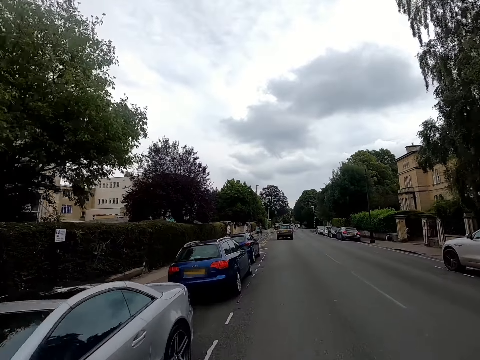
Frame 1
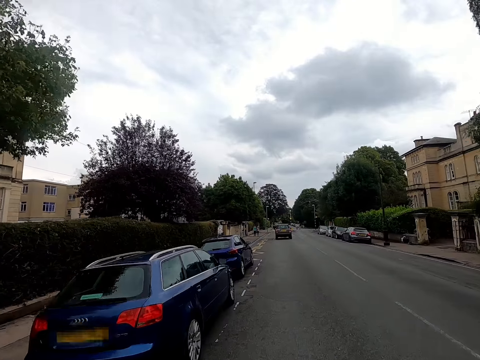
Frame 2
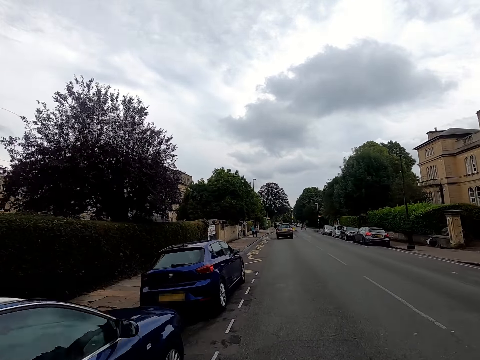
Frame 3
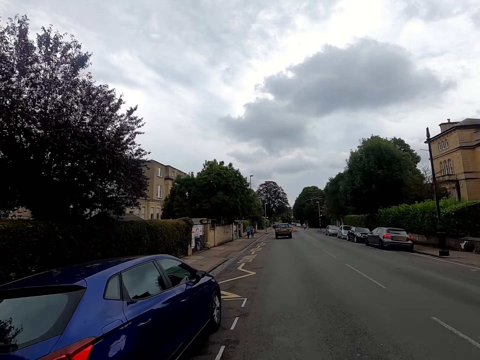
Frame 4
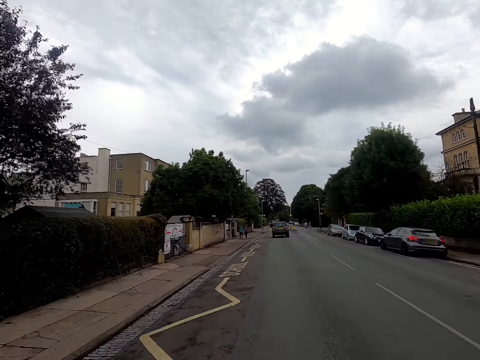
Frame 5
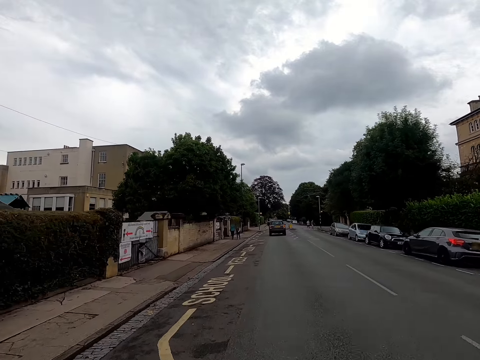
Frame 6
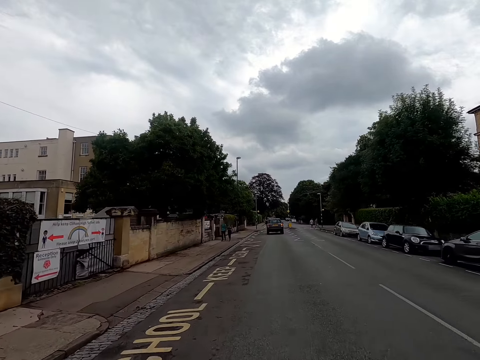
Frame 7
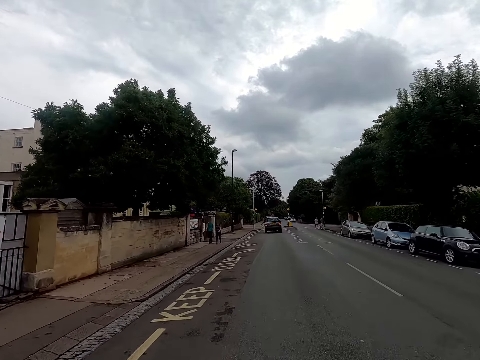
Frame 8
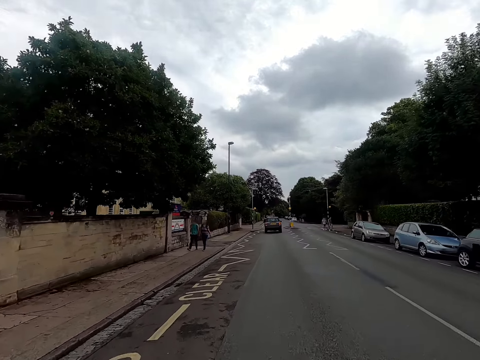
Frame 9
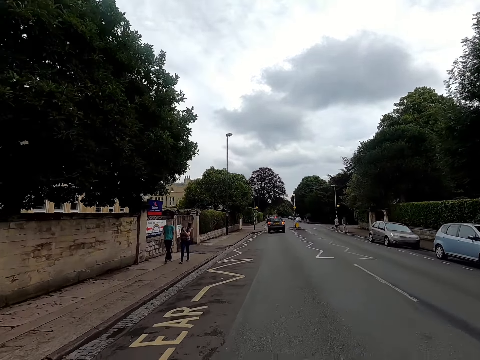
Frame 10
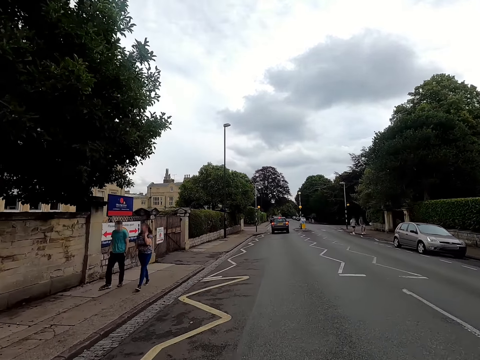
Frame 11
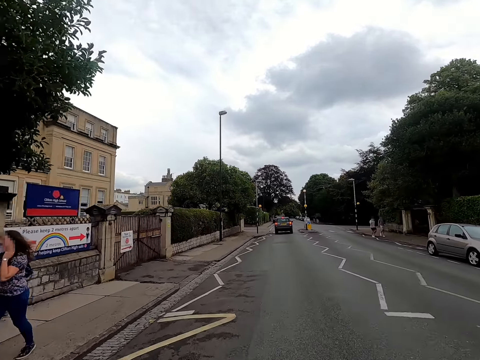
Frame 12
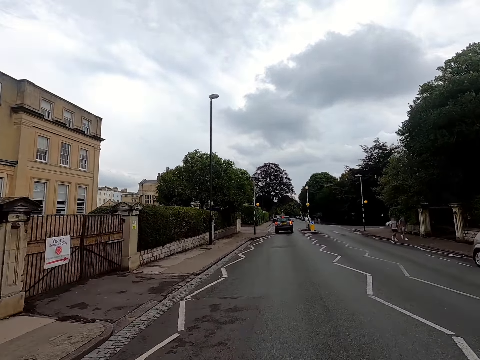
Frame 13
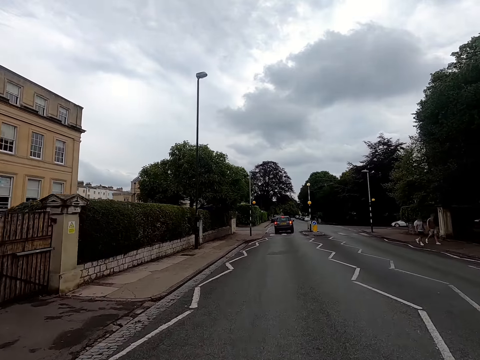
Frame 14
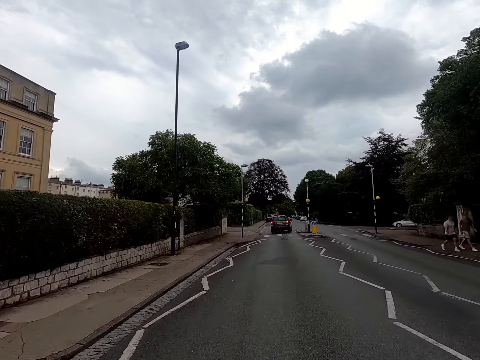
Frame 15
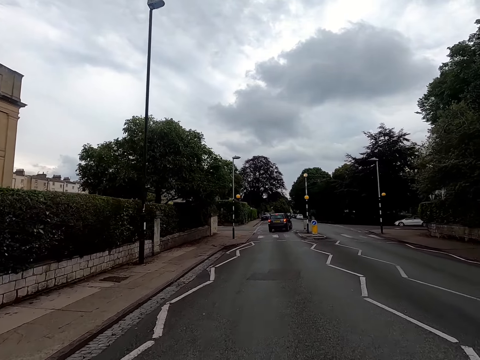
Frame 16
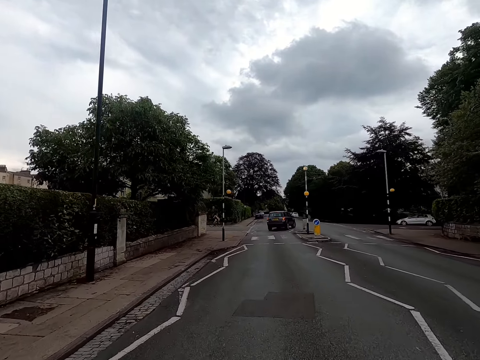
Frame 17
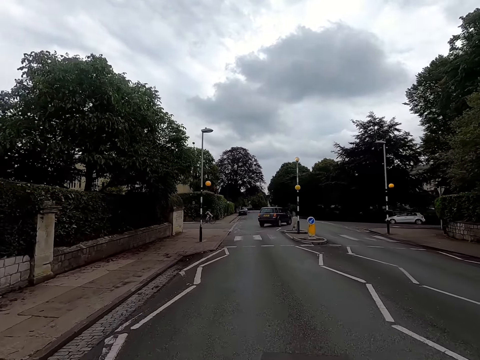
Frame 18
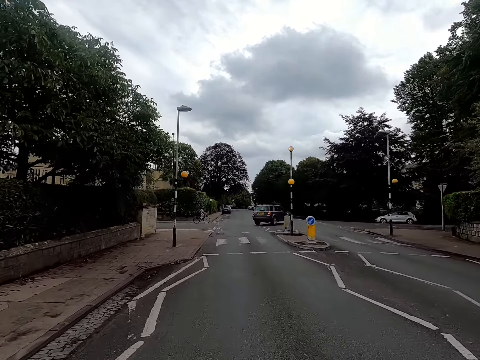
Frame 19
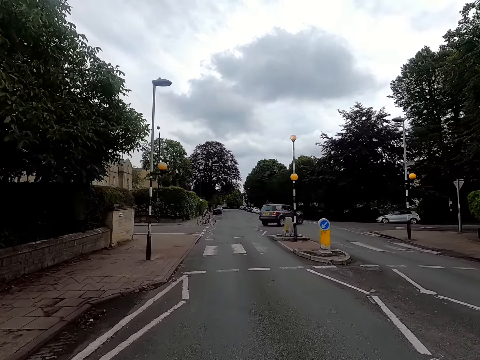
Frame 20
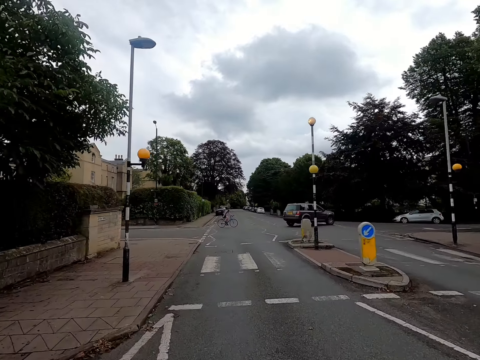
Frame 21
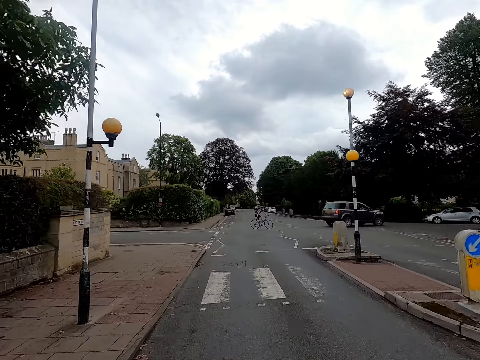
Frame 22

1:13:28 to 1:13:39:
The camera wearer rides past a man and a woman.

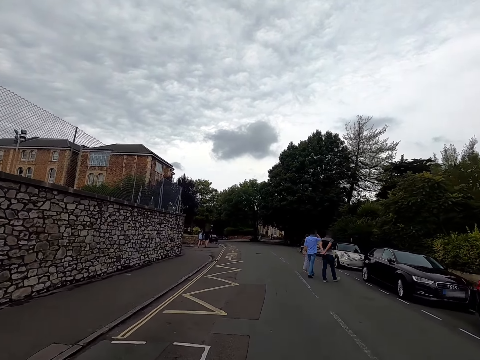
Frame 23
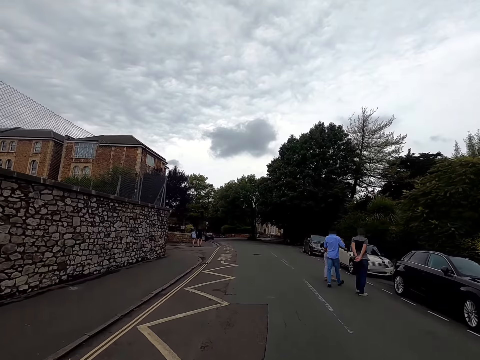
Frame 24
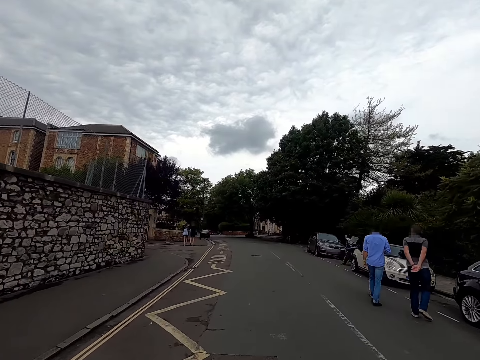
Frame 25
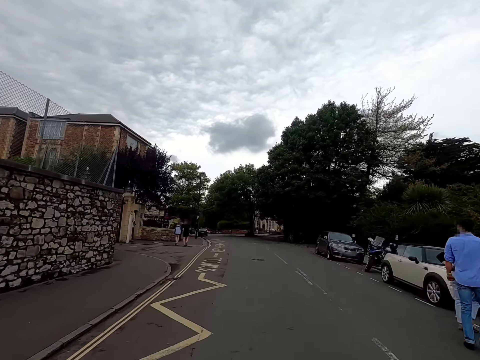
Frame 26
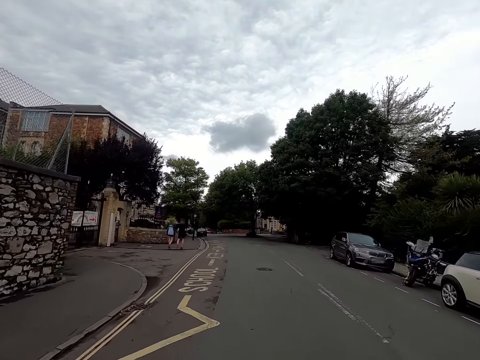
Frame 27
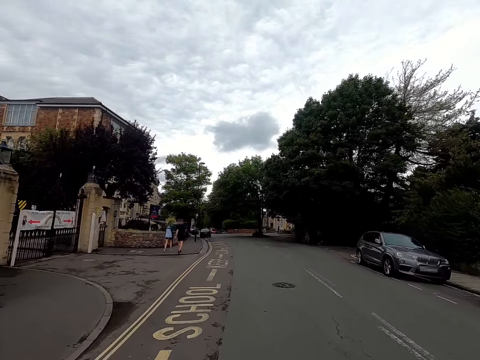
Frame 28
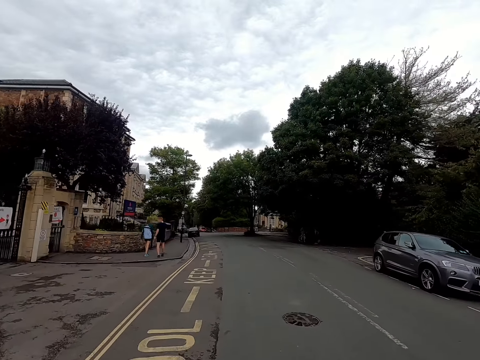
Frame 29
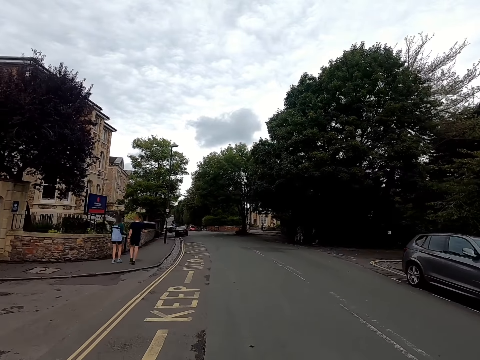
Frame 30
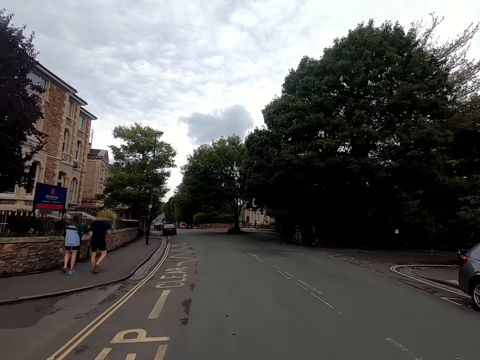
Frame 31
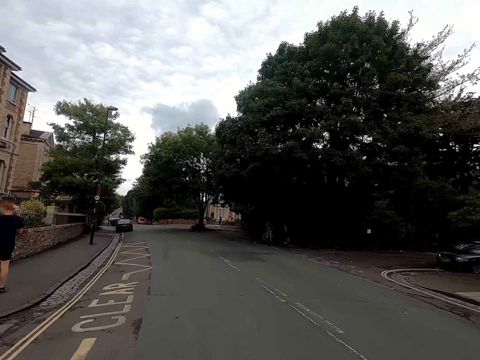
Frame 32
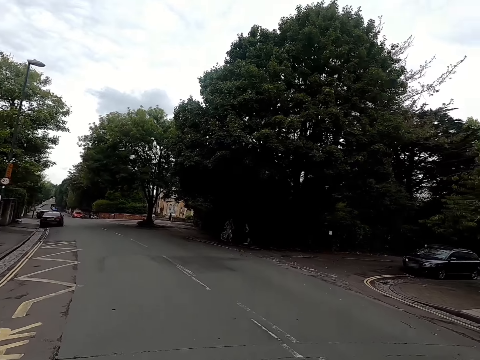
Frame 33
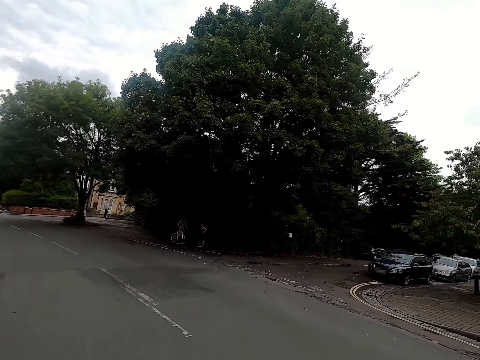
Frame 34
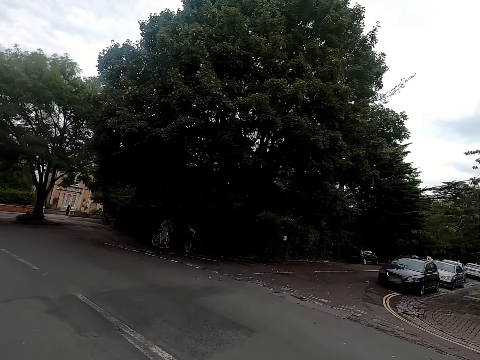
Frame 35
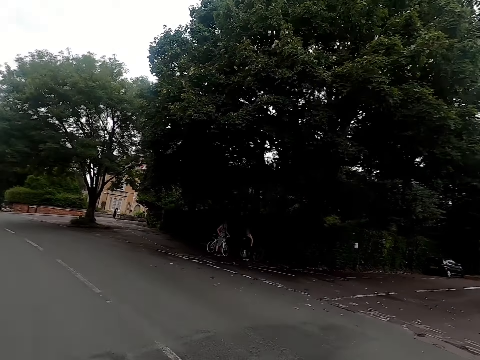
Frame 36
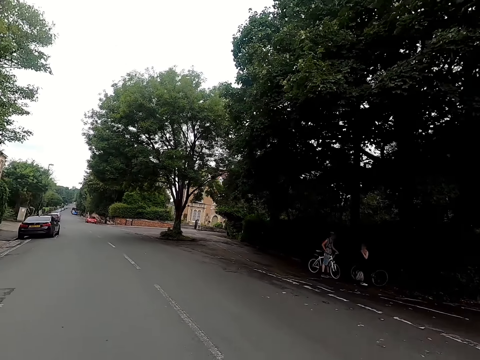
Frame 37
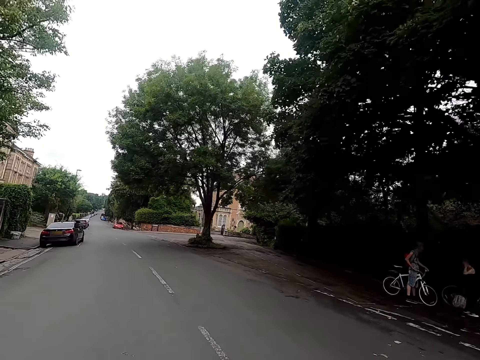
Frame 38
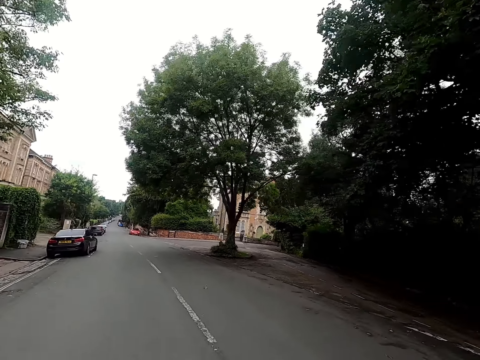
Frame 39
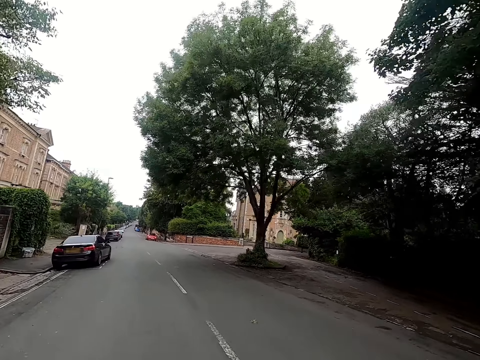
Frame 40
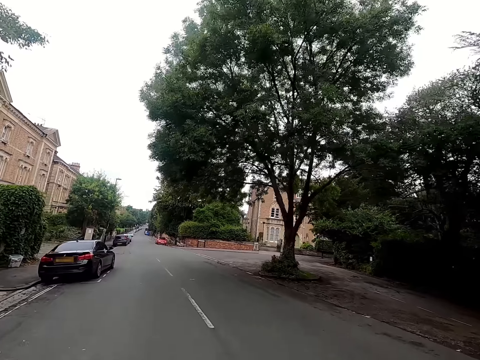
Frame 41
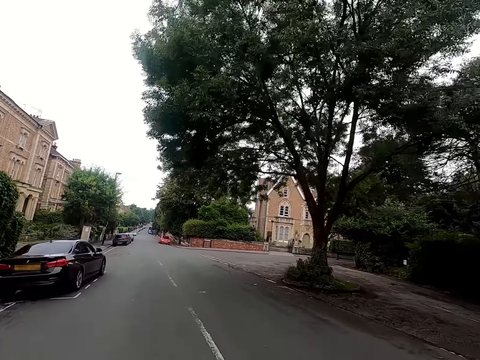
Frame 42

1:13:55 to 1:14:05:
The camera wearer rides past a man, another man and a woman. They ride past another man and another woman.

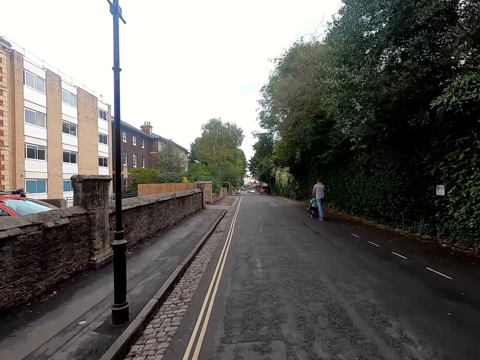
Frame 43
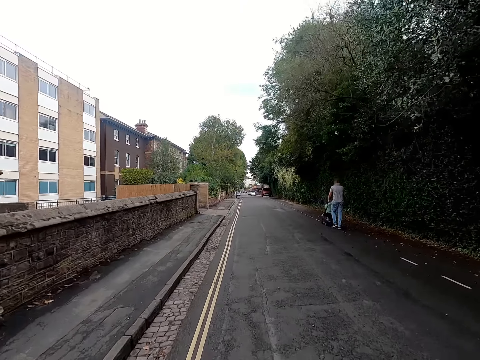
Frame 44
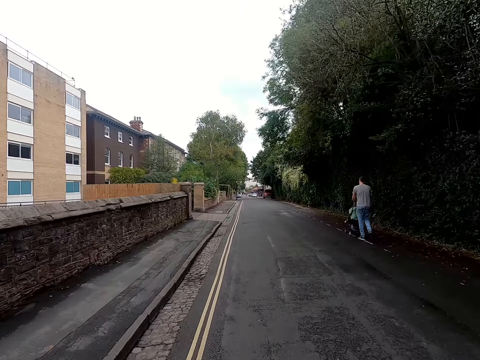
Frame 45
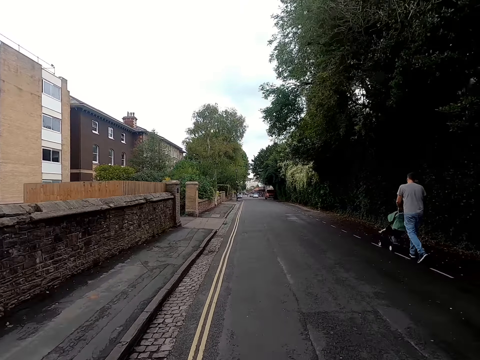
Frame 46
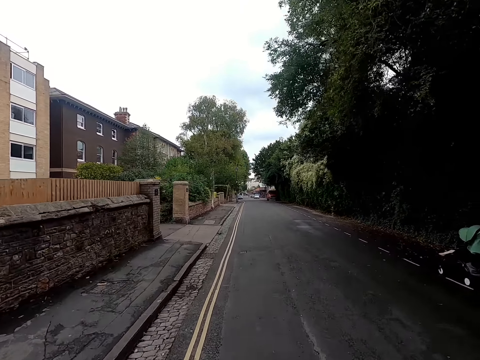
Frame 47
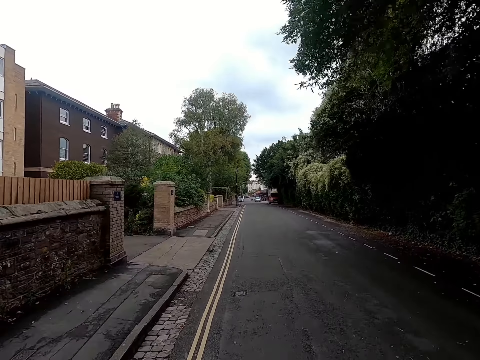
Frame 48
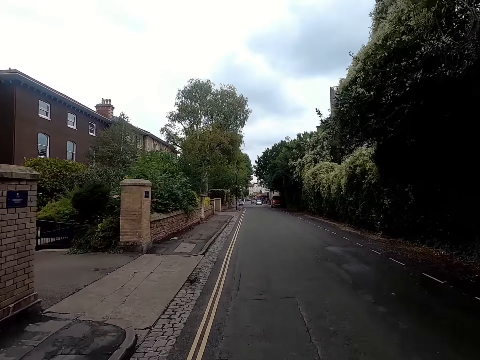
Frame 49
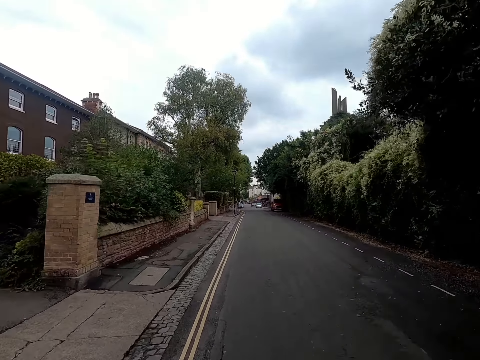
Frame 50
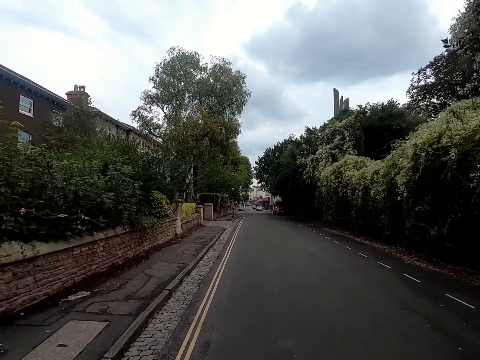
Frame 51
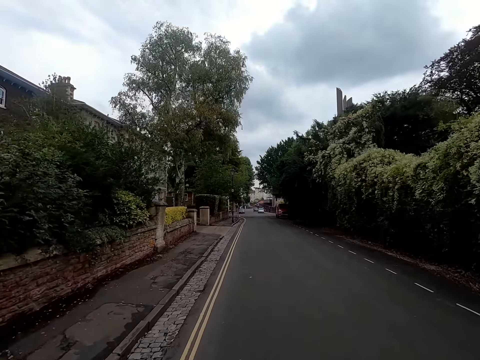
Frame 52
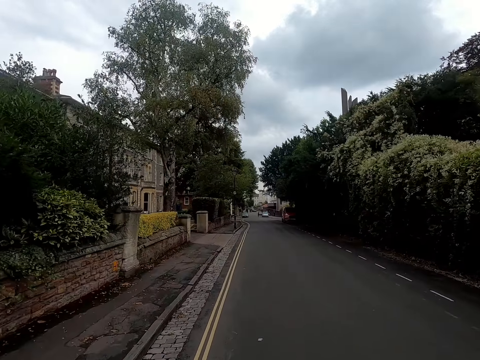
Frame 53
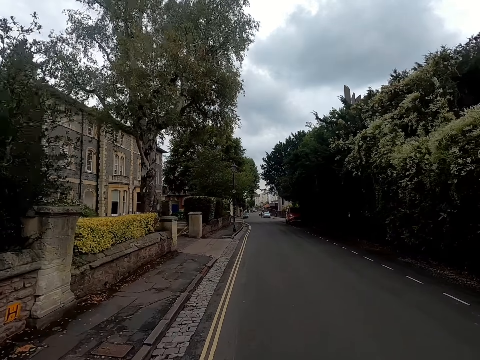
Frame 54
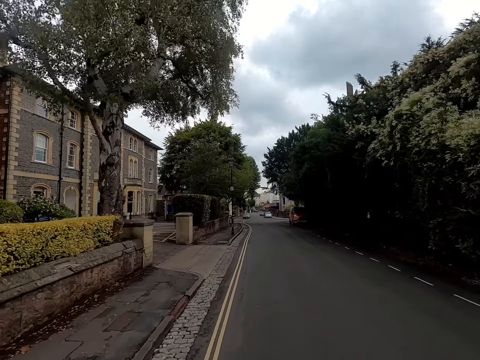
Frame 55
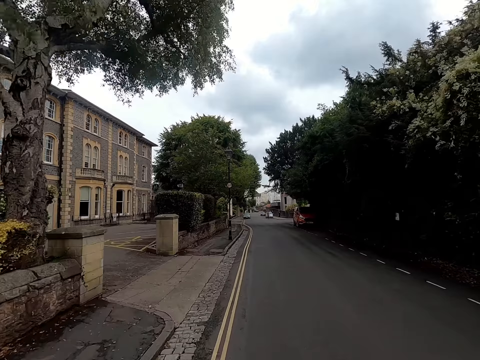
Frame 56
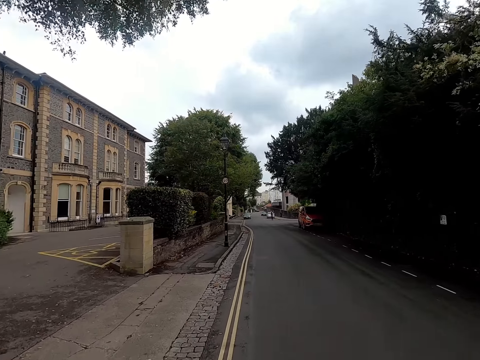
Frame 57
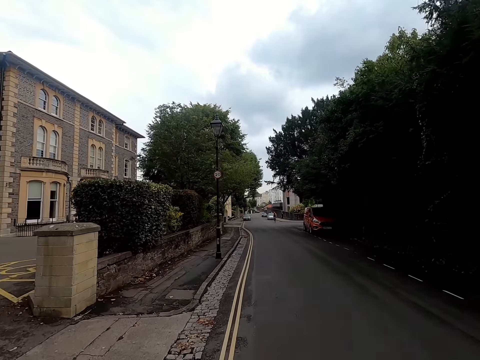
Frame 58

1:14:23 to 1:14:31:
The camera wearer rides past a man and a baby in a pram.
